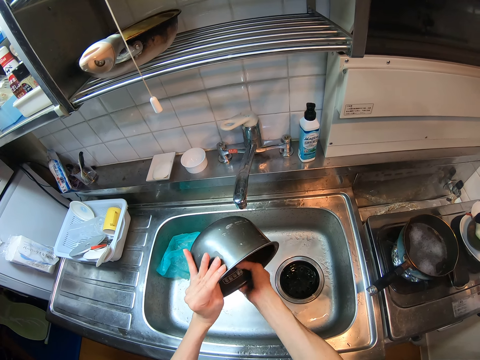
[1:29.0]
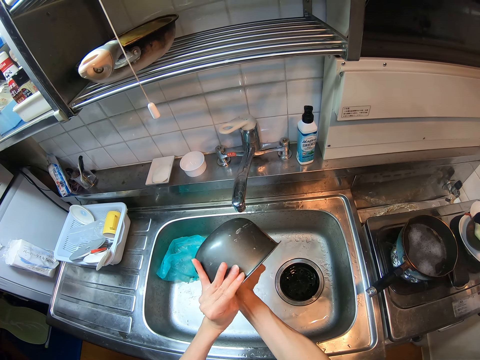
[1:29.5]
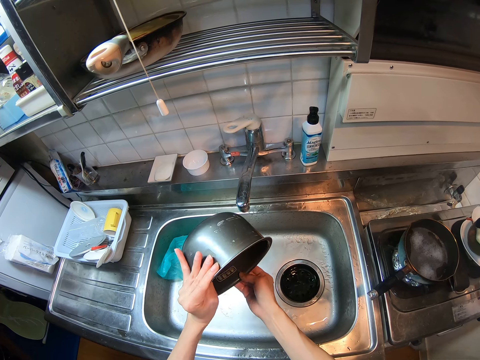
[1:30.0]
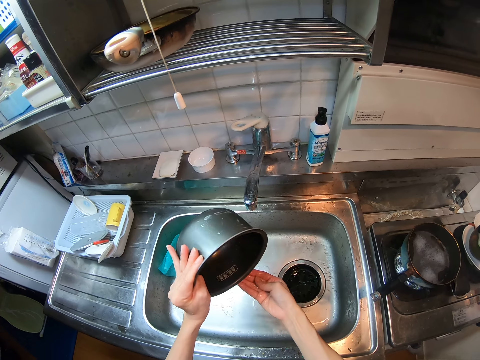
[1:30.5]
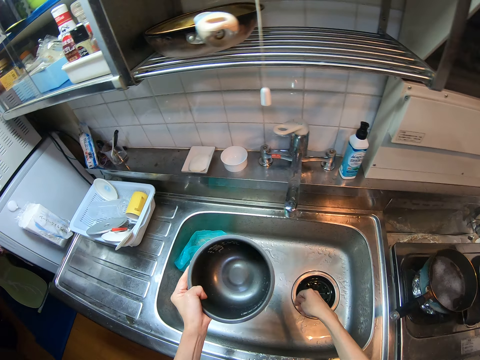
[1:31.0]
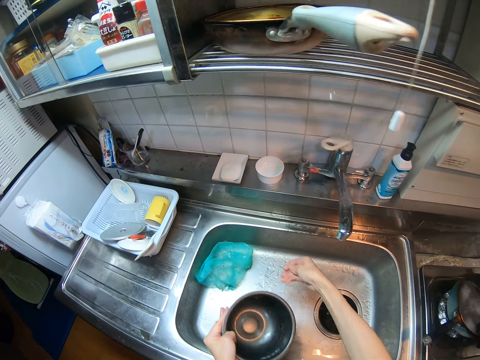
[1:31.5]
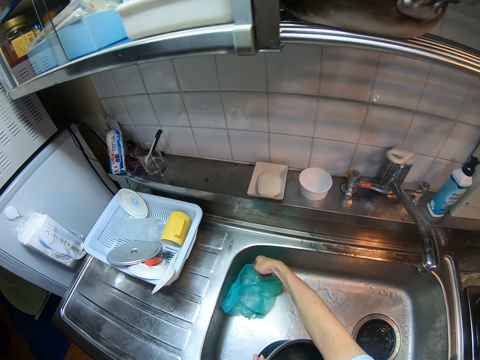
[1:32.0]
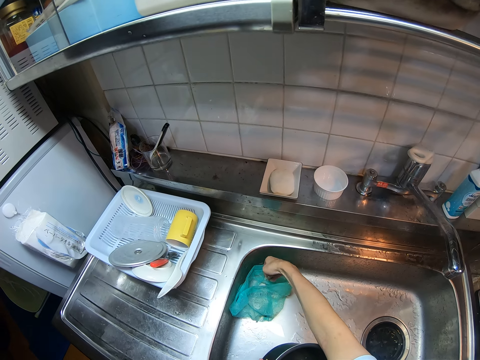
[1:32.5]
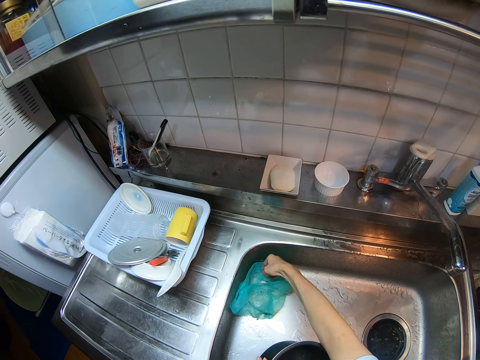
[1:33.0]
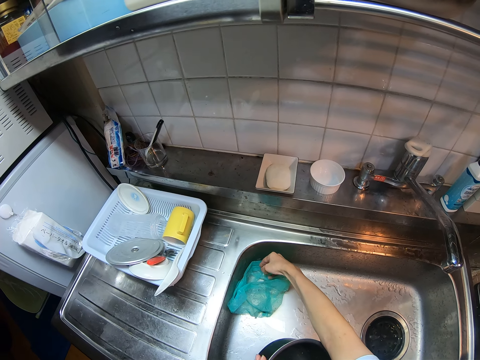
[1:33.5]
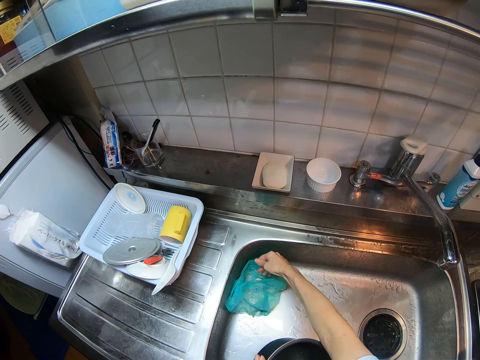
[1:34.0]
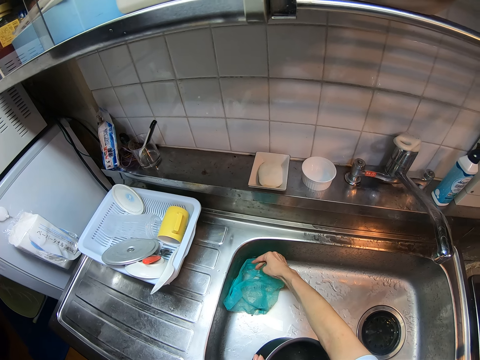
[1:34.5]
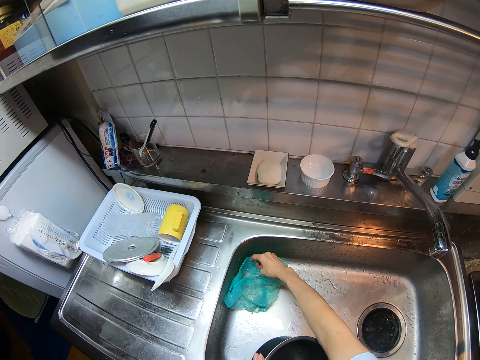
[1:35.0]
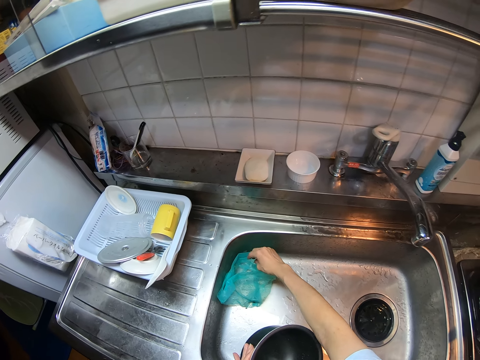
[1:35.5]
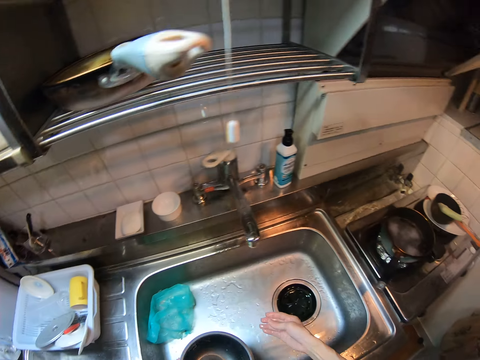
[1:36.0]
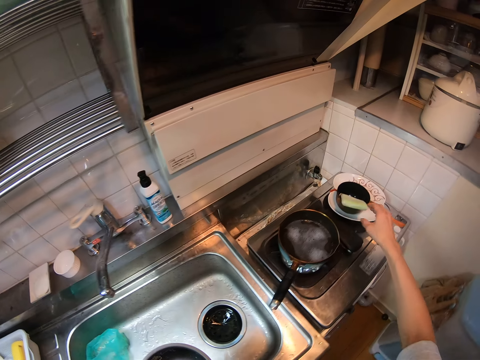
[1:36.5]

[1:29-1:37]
The camera wearer pours the dirt from the pot into his hand. He shakes his hand in the sink. He pours the dirt in his right hand into the nylon or piece of paper inside the sink.

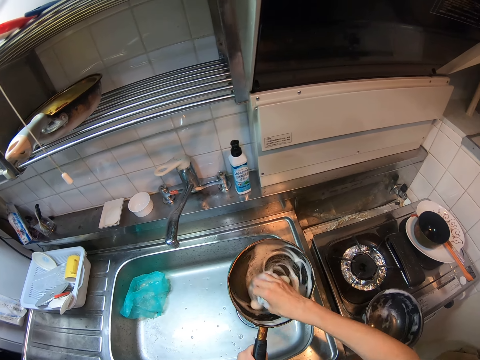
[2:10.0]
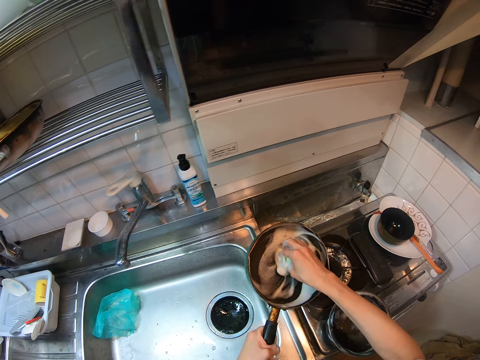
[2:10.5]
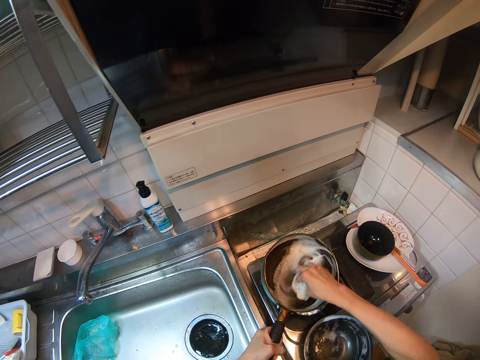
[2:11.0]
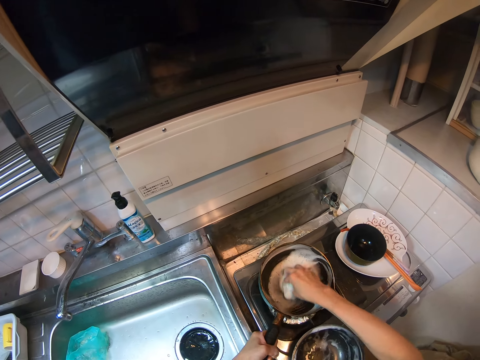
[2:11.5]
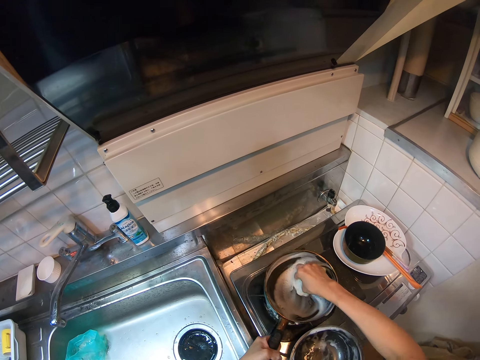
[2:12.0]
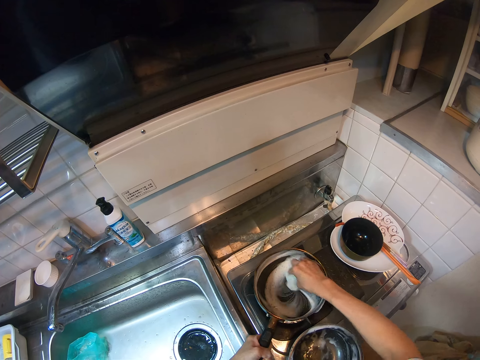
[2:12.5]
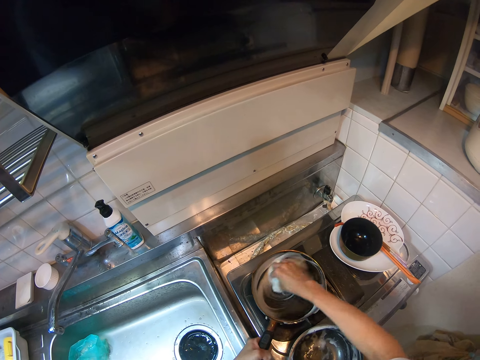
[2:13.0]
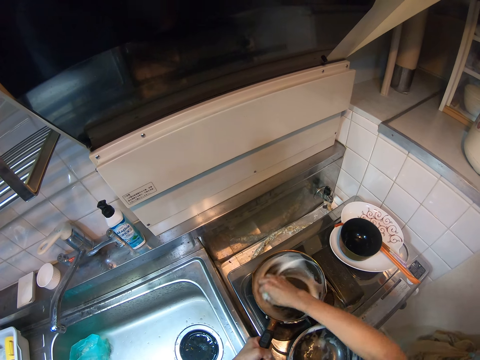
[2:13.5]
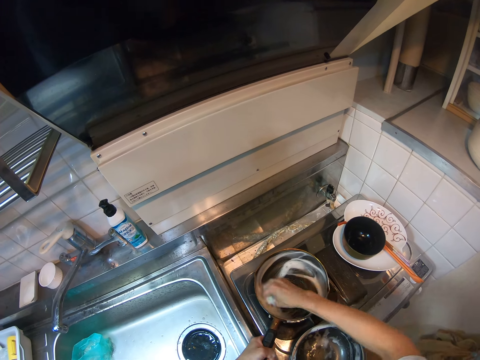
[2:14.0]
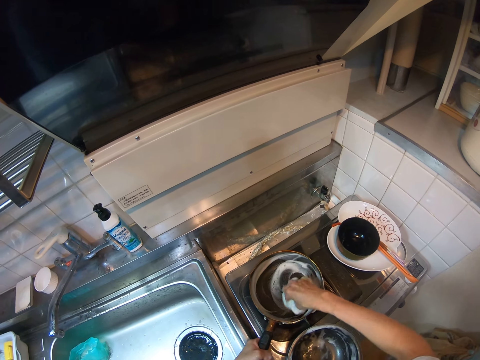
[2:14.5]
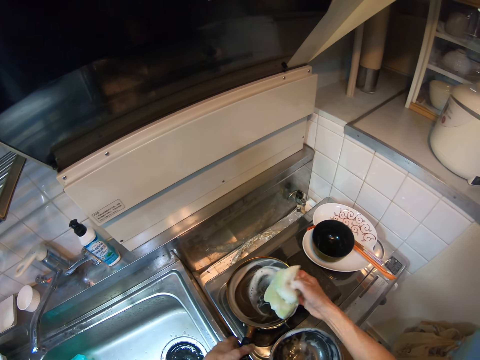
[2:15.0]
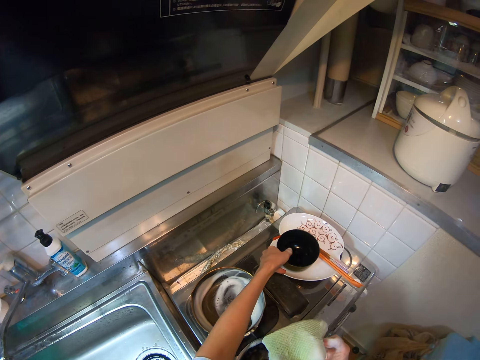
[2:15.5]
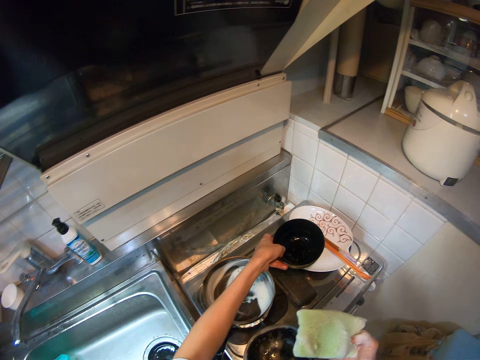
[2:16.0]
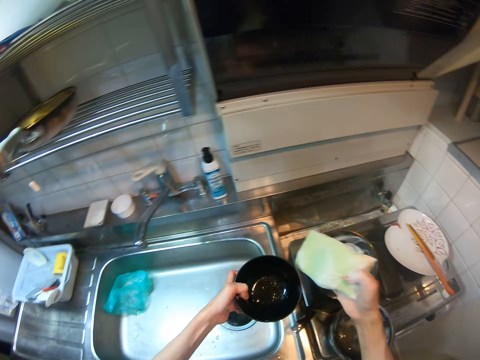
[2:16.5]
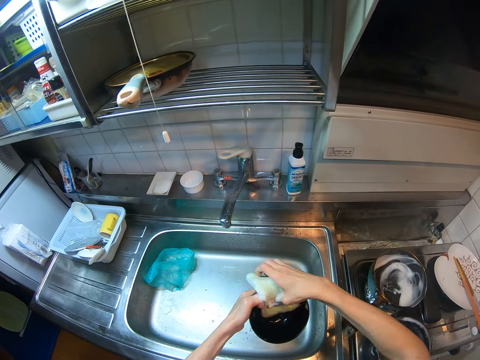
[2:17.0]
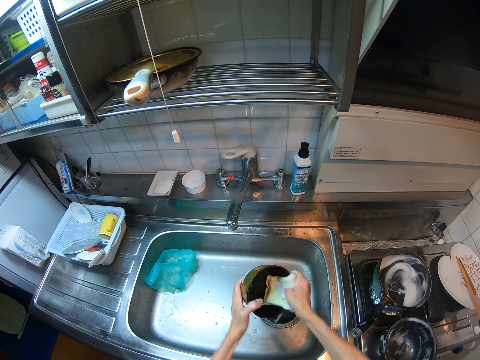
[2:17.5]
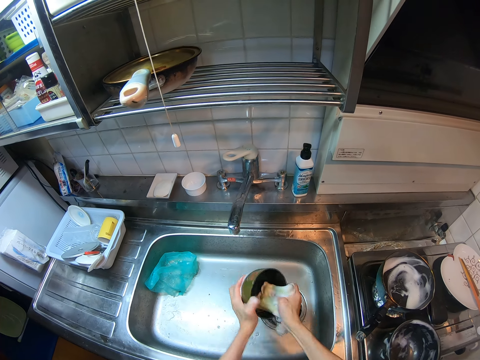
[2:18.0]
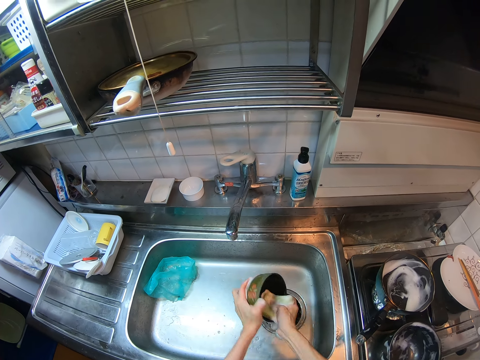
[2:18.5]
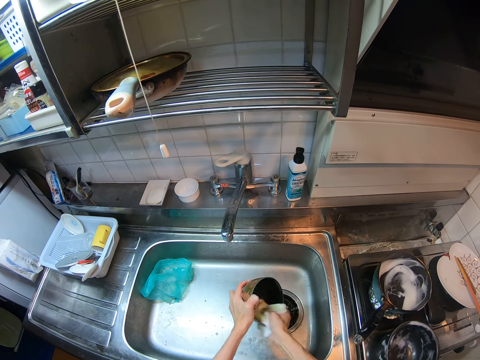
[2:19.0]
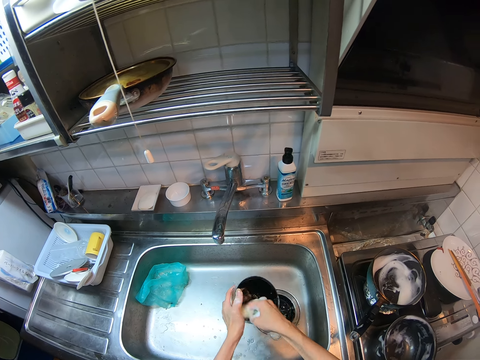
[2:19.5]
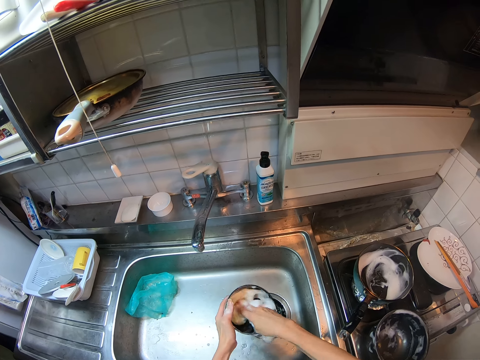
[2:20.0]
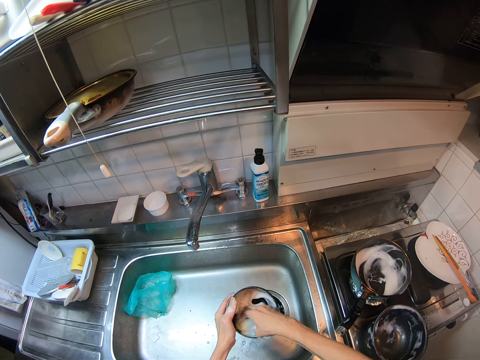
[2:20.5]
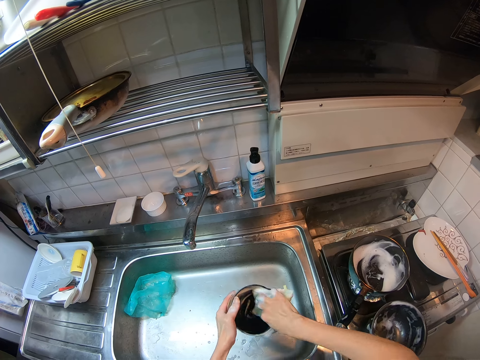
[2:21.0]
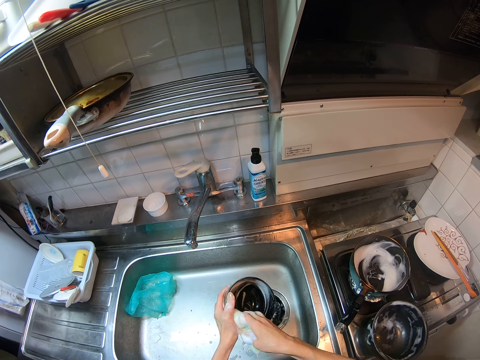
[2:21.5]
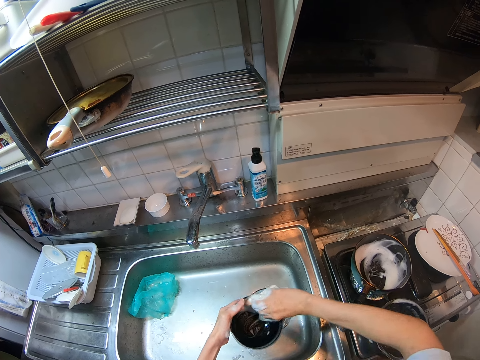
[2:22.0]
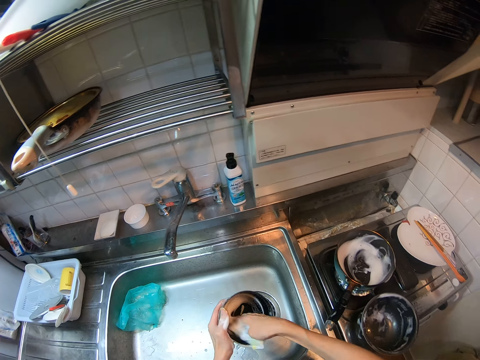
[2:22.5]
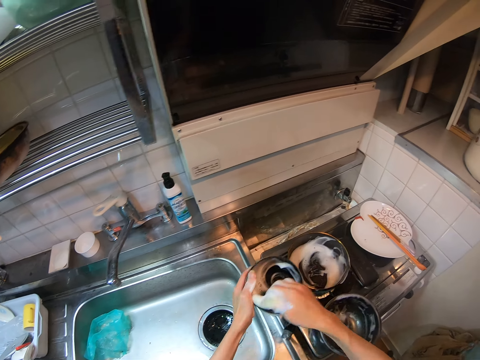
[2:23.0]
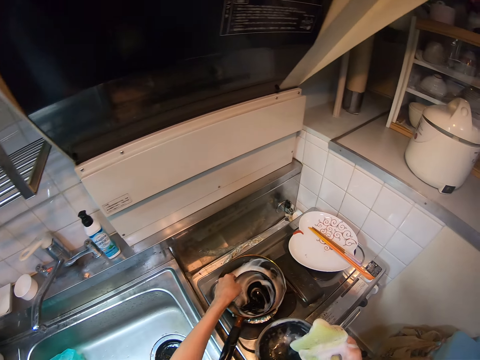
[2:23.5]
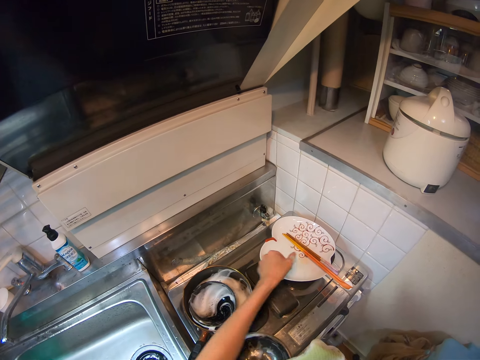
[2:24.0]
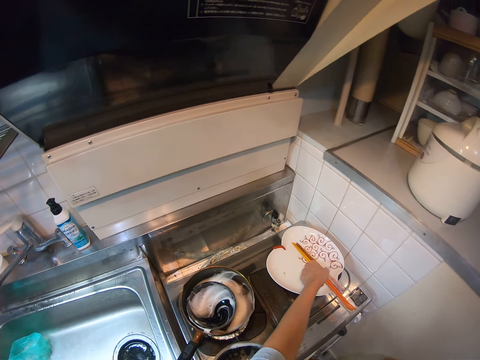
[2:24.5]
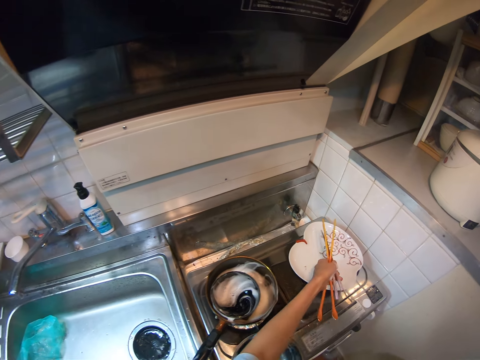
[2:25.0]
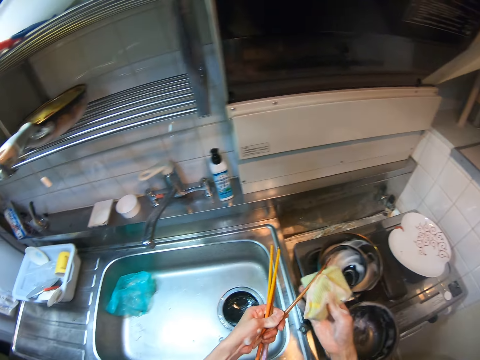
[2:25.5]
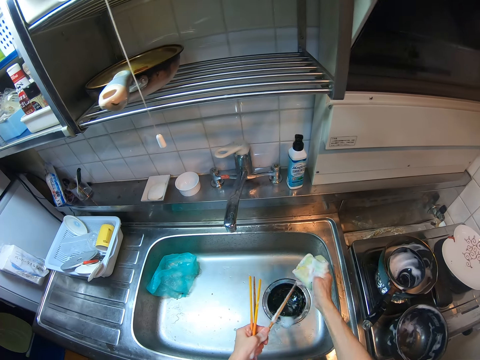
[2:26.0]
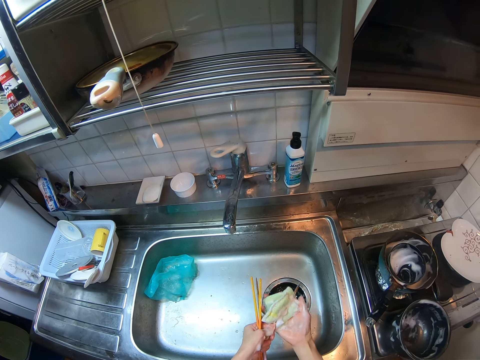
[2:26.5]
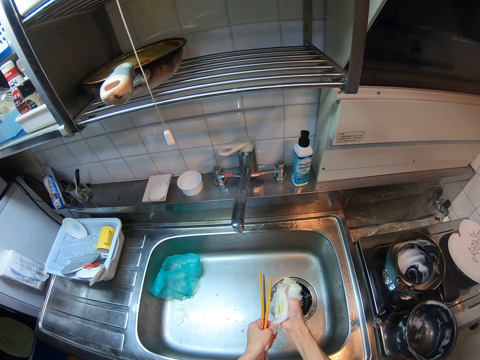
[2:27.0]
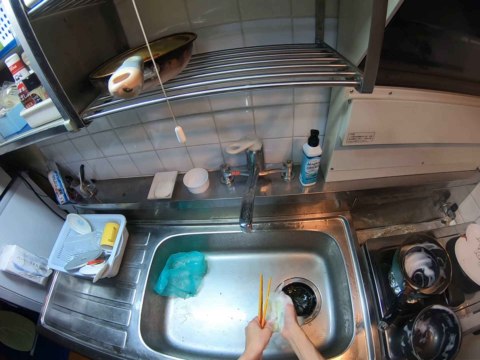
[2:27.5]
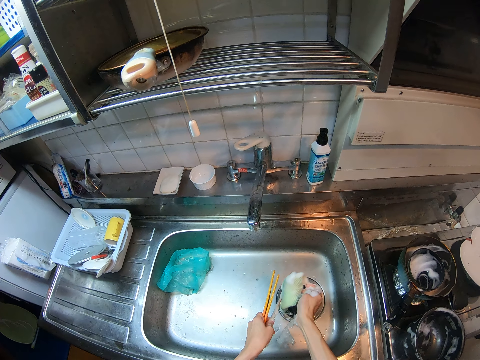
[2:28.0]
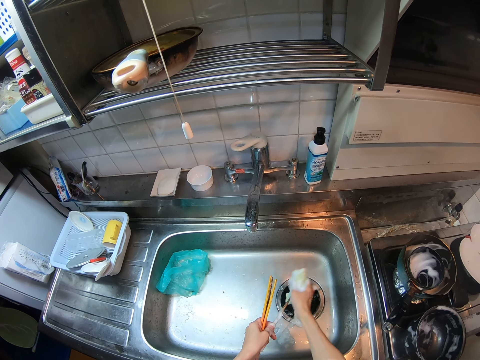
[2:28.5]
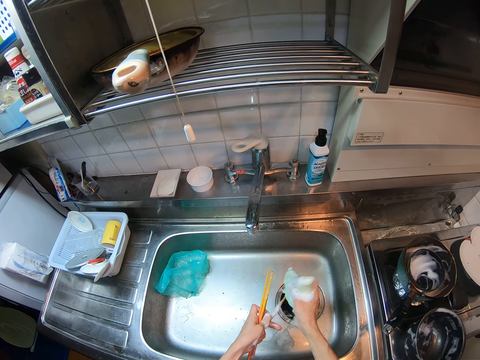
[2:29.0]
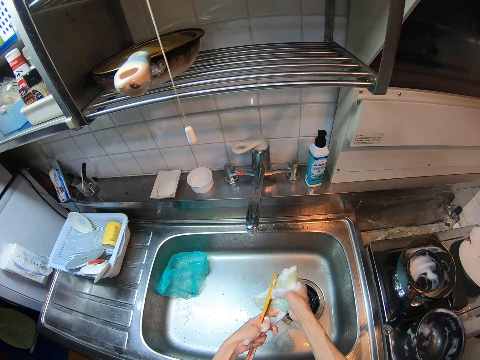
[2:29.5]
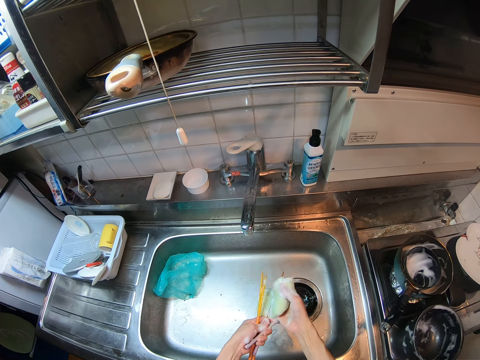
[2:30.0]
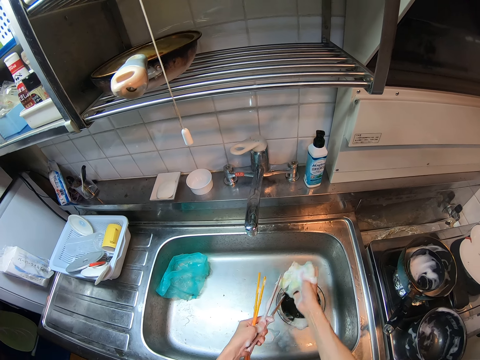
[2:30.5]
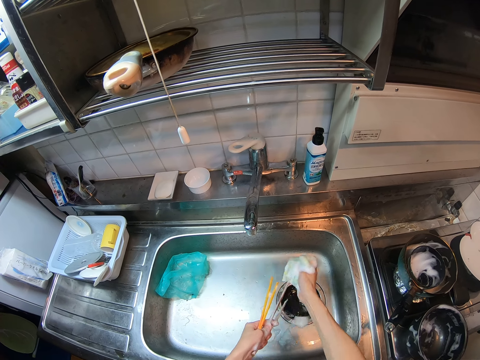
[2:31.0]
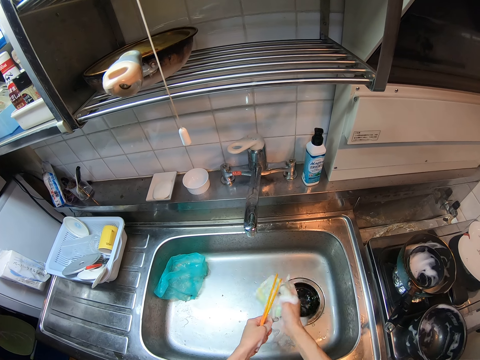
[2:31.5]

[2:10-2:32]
The camera wearer places the frying pan on the gas cooker. They clean the pan with a scrubber or foam sponge. They pick up the bowl from a platter or flat plate on the cooker. They wash the bowl with the foam sponge. They drop the bowl in the frying pan on the cooker. They pick up chopsticks from the flat plate on the cooker. They wash the chopsticks with the foam sponge.
